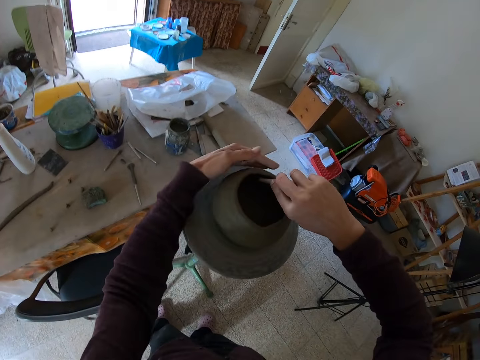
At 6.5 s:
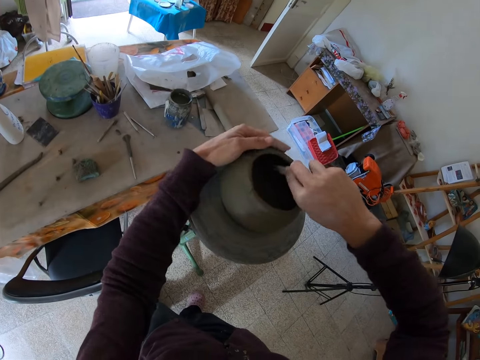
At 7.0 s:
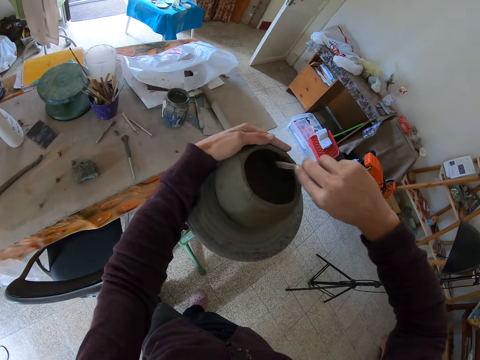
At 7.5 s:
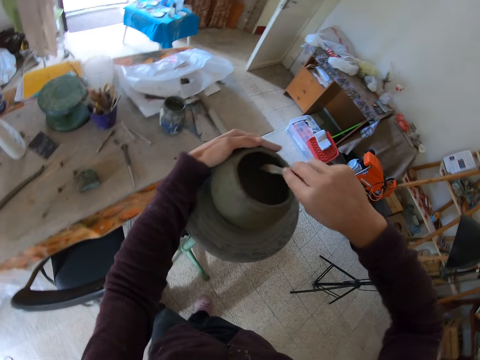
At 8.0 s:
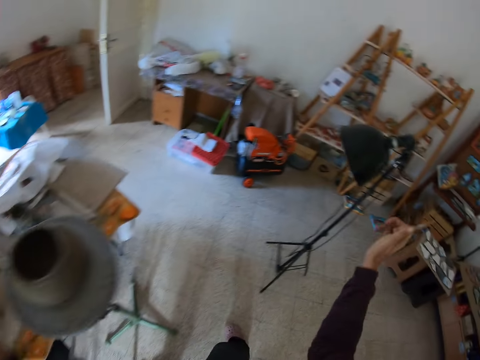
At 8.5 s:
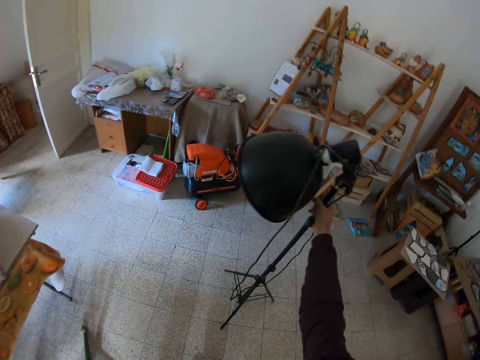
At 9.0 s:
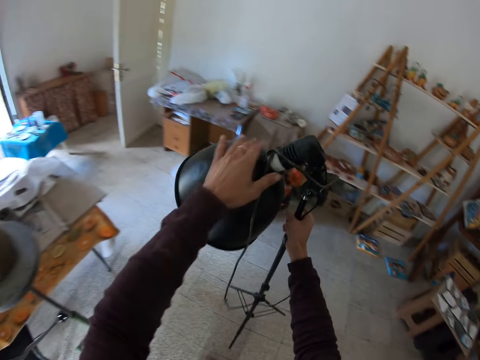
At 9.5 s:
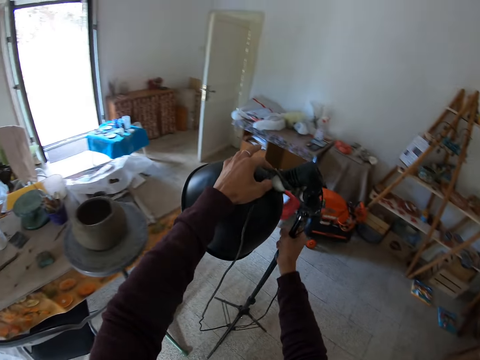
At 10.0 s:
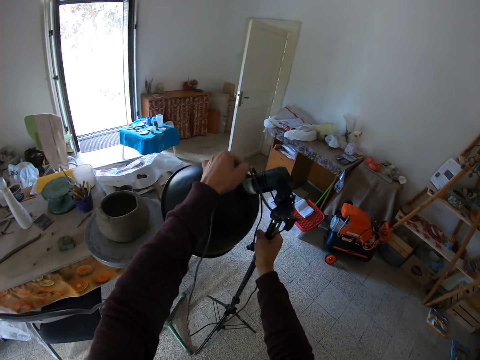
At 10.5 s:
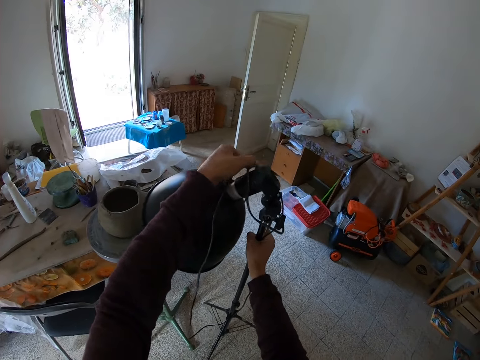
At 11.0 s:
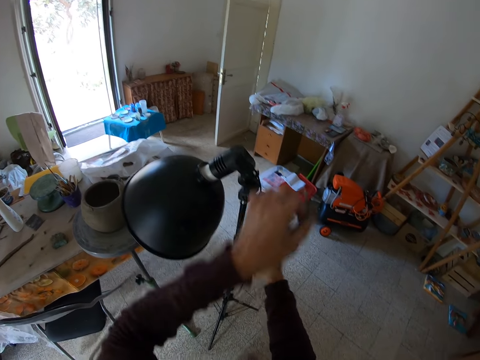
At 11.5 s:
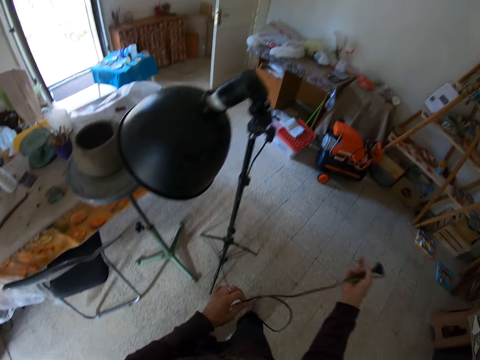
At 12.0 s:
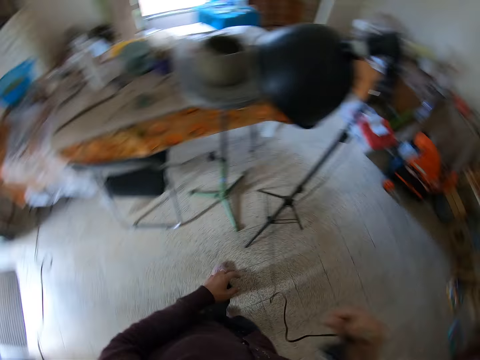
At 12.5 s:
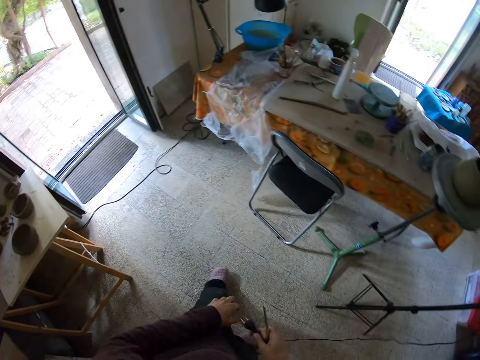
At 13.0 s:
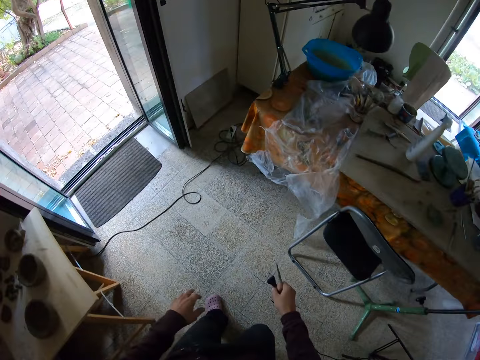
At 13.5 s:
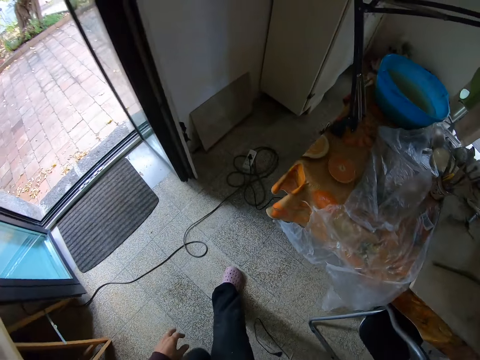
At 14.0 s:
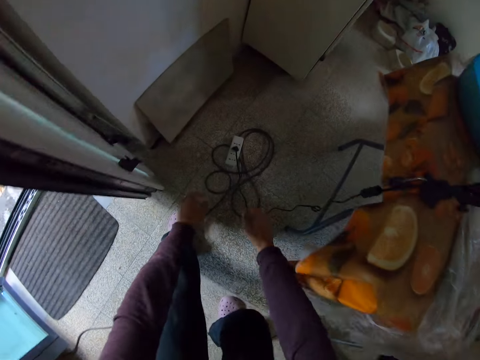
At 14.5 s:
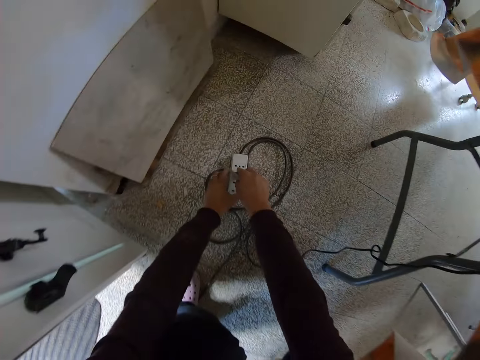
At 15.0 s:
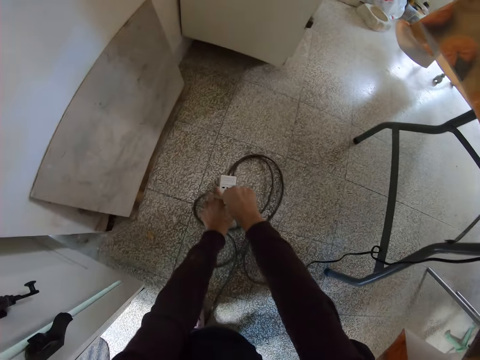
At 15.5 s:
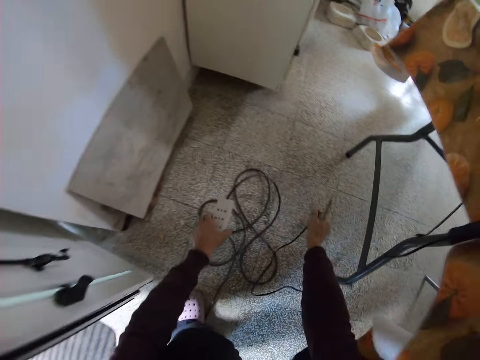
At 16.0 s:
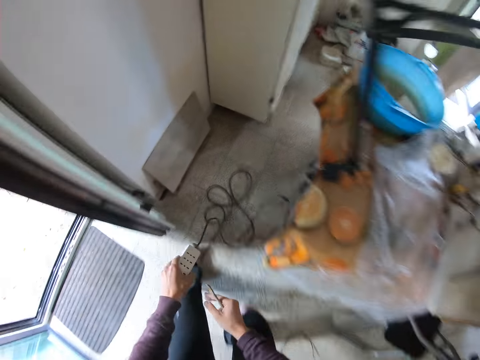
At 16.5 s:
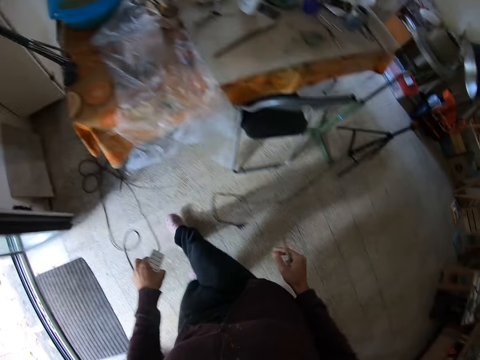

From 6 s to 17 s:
The camera wearer smoothens the inside of the ceramic sculpture with the brush in his right hand. He carries a lamp with his right hand from the floor. He removes a wire on the lamp with his left hand. He drops the lamp on the floor with his right hand. He holds the wire on the lamp with his right hand. He drops the wire on the floor with his right hand. He removes a plug from a socket with his right hand. He picks up the socket from the floor with his left hand. He drops the plug on the floor with his right hand.

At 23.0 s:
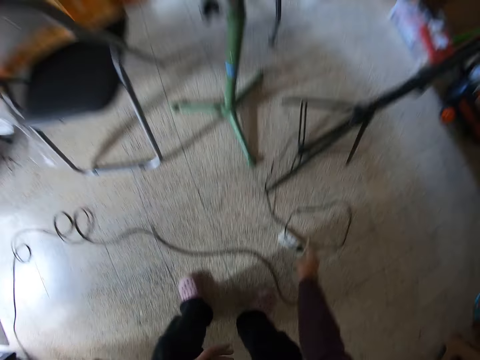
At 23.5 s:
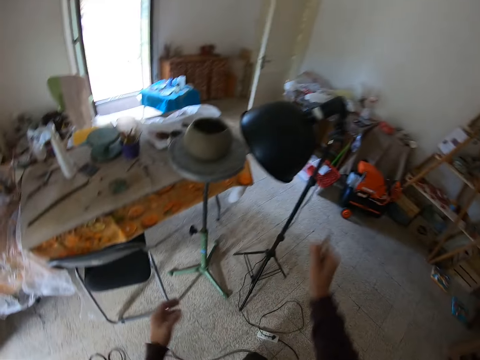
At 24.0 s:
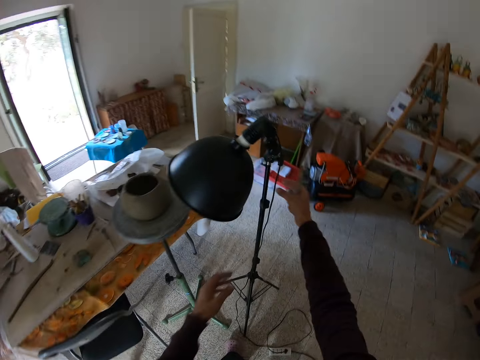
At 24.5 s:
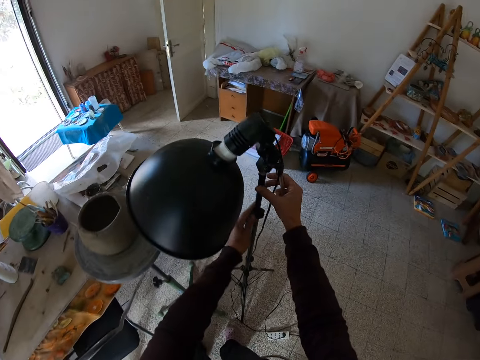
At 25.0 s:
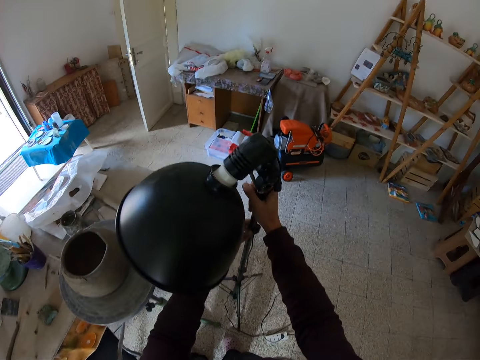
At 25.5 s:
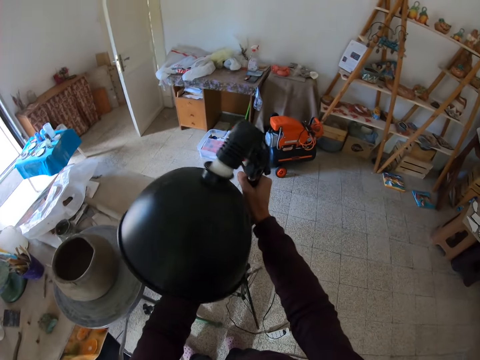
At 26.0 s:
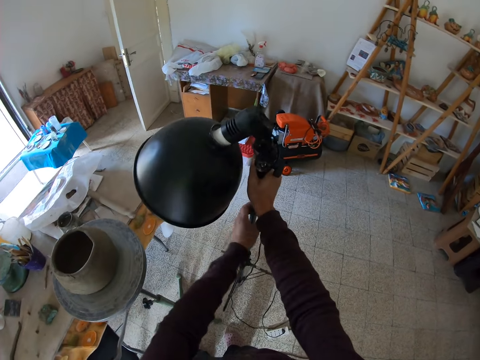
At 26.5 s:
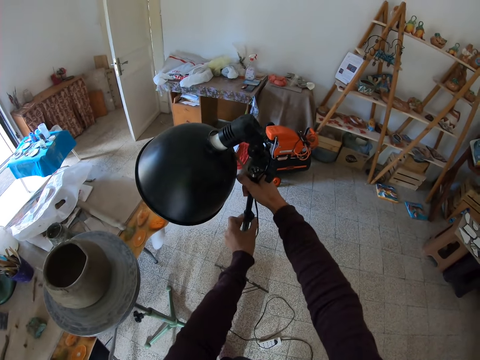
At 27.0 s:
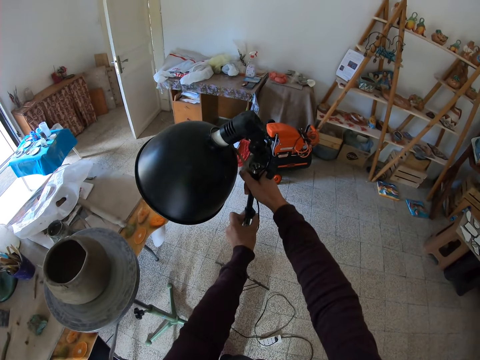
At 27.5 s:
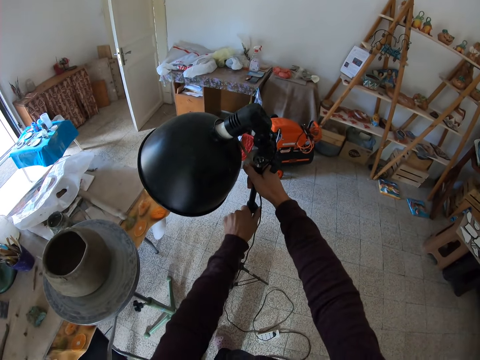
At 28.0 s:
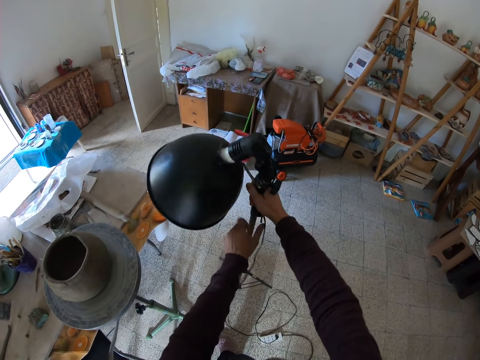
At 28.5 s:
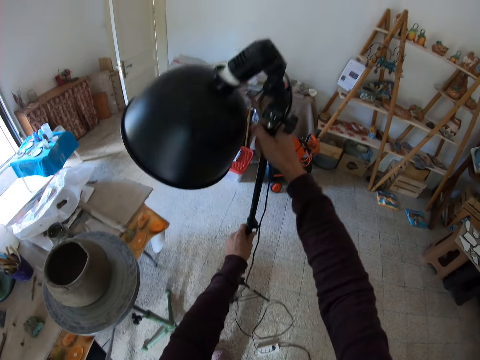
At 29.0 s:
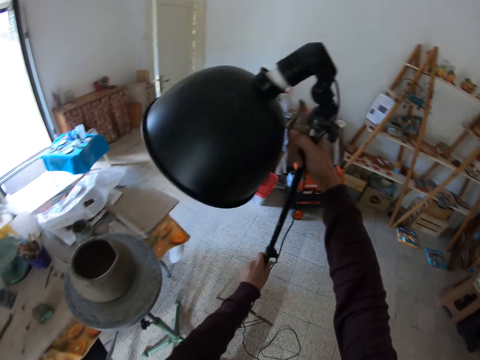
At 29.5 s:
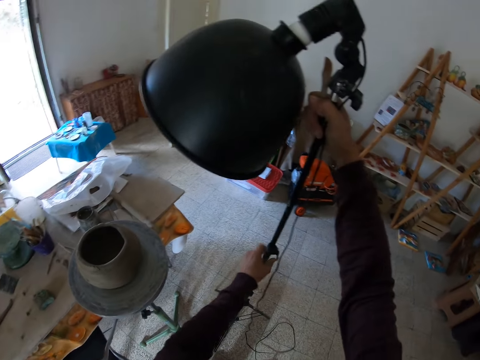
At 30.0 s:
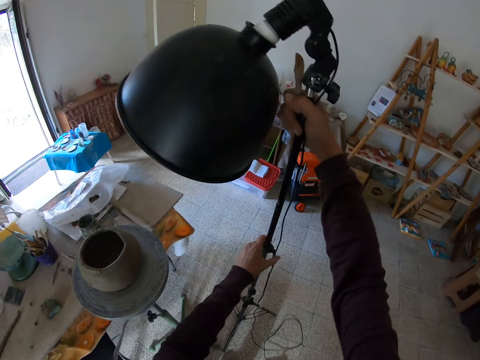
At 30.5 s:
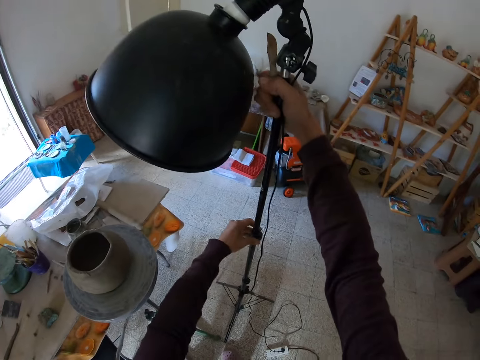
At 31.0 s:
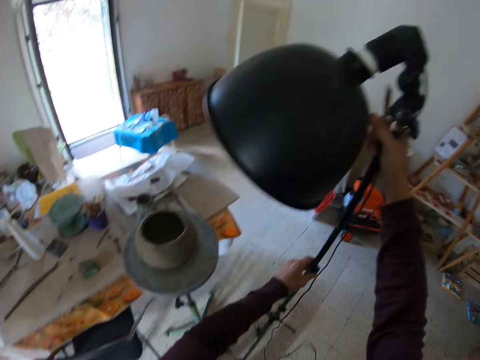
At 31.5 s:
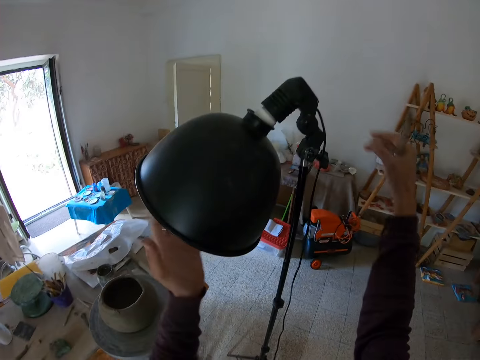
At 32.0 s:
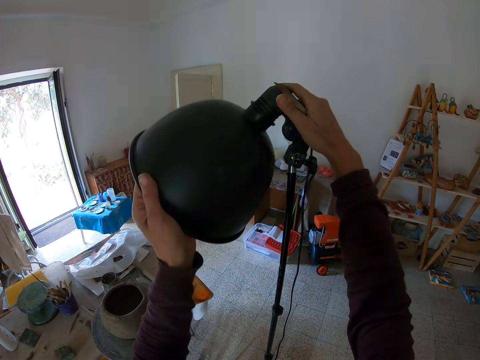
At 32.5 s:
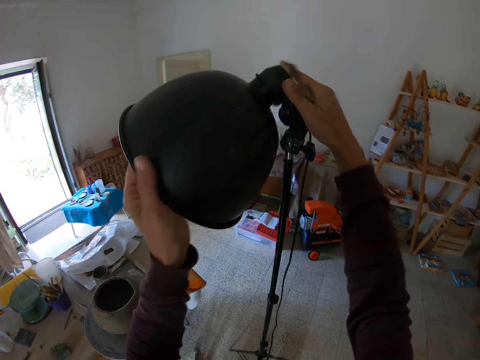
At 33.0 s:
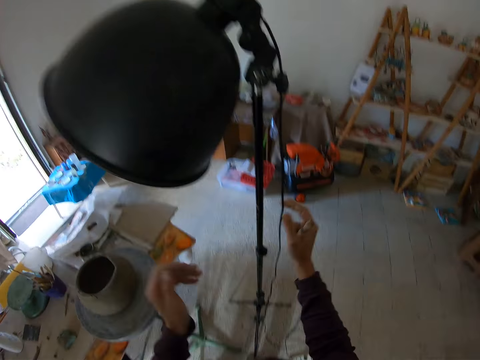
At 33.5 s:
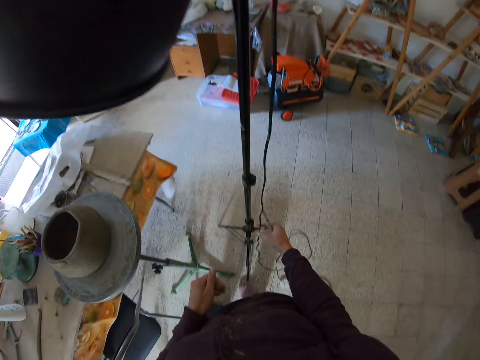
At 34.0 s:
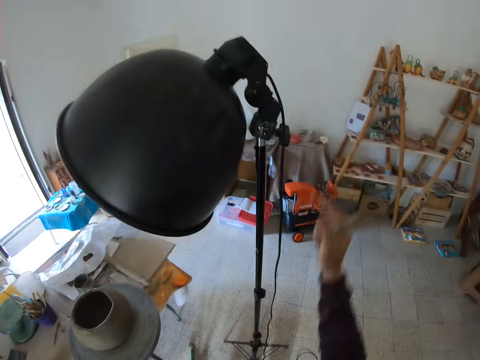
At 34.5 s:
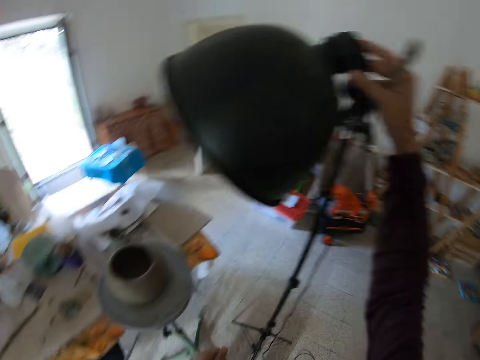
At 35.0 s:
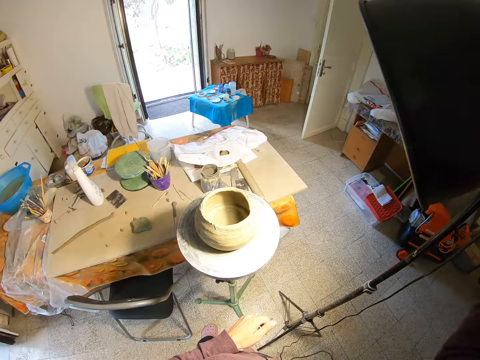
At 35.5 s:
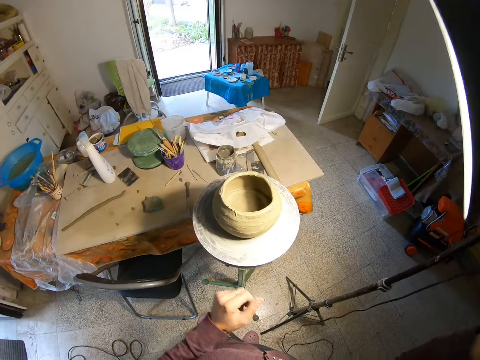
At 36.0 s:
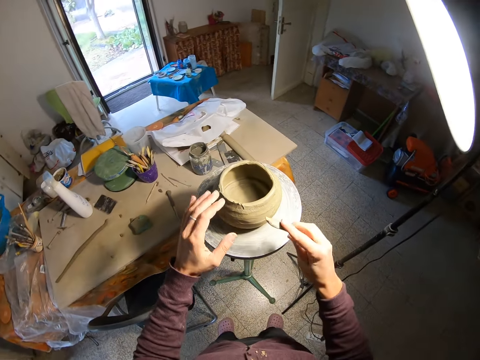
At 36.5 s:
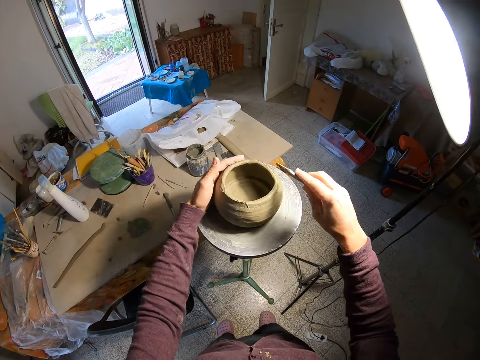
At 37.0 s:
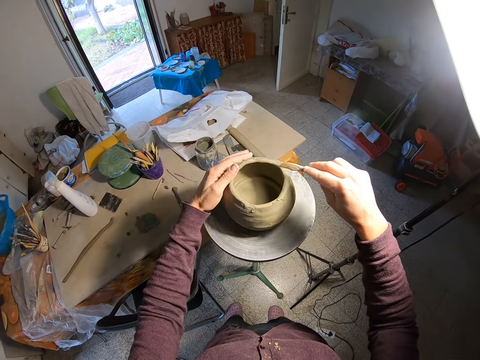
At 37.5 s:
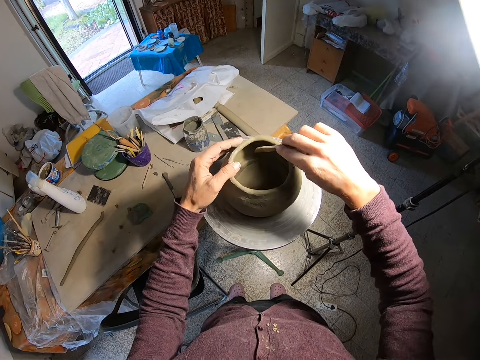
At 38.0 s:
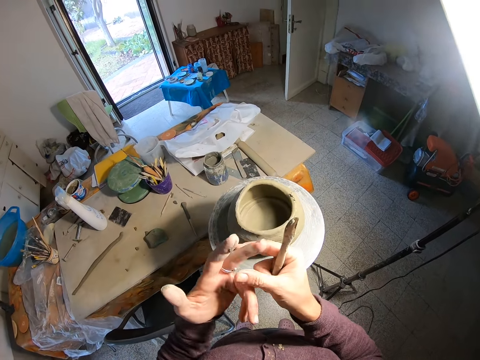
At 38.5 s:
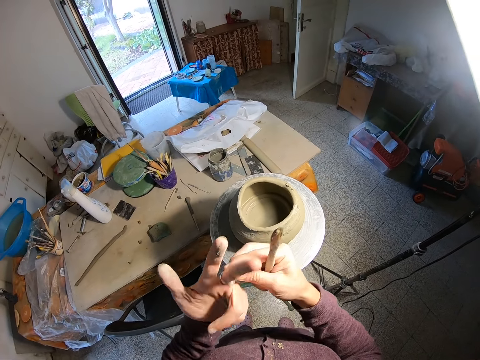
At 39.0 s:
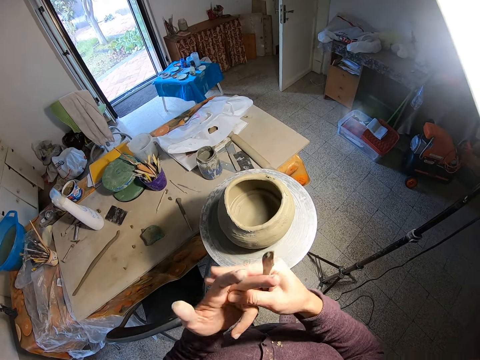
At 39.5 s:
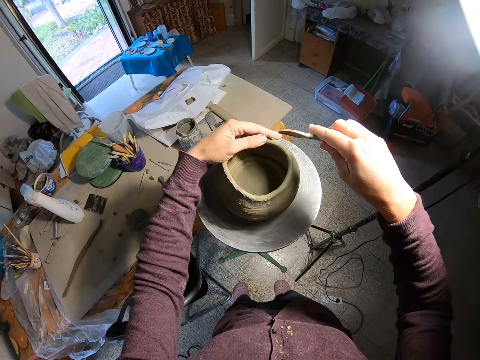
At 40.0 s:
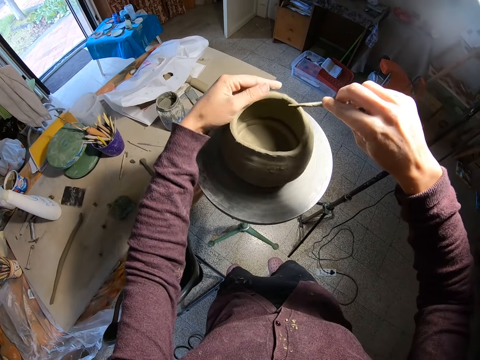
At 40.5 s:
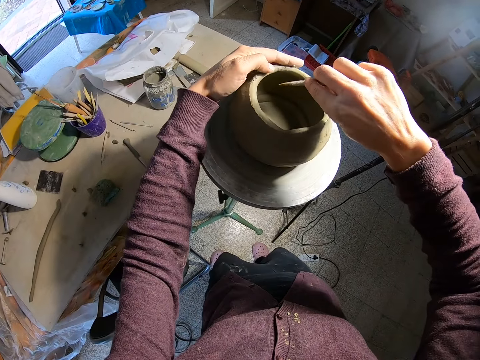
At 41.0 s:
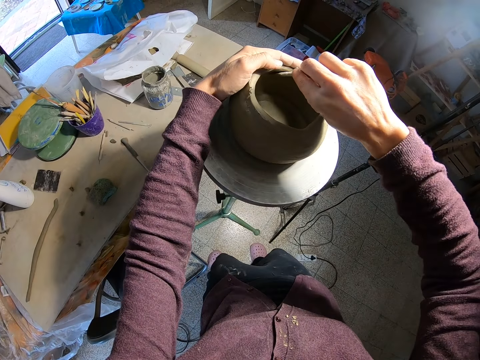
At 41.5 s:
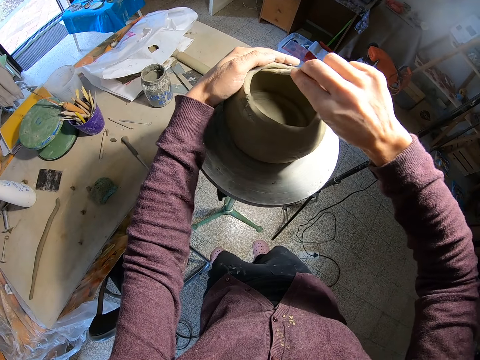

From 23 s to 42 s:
The camera wearer adjusts the head of the lamp with his two hands. He picks up the camera flash light. He adjusts the lamp light with his two hands. He turns on the lamp with his right hand. He spins the circular base on the tripod stand with his left hand. He rotates the pot while molding. He adjusts a ring on his left hand with his right hand. He touches the ring. He smoothens the inside of the ceramic sculpture with the brush in his right hand.
